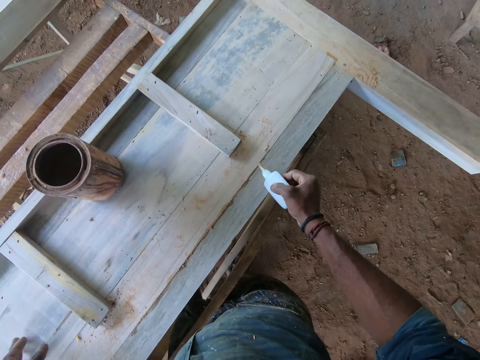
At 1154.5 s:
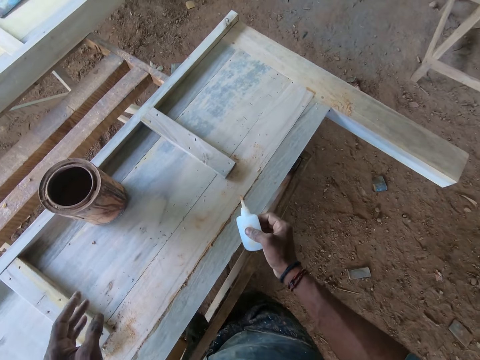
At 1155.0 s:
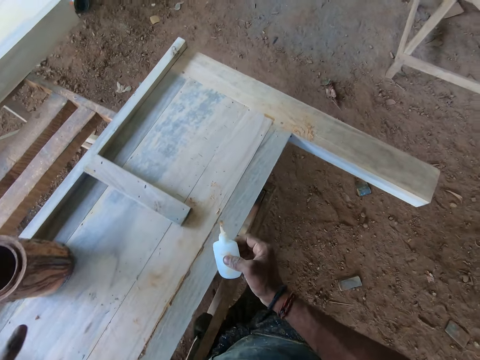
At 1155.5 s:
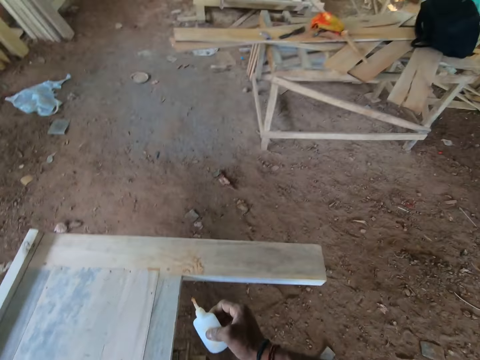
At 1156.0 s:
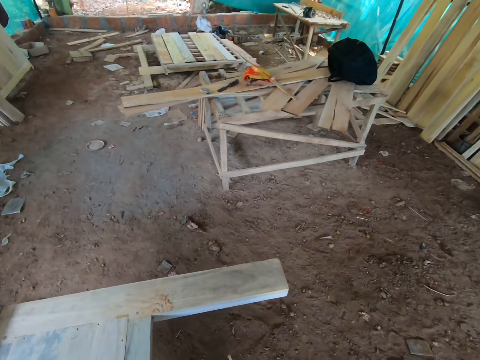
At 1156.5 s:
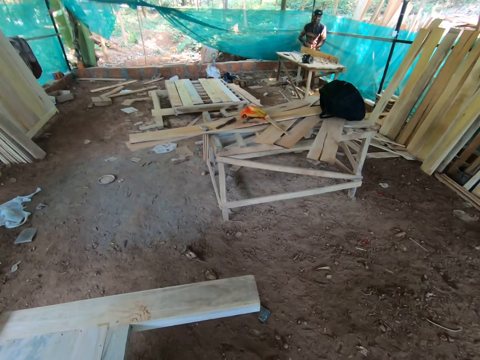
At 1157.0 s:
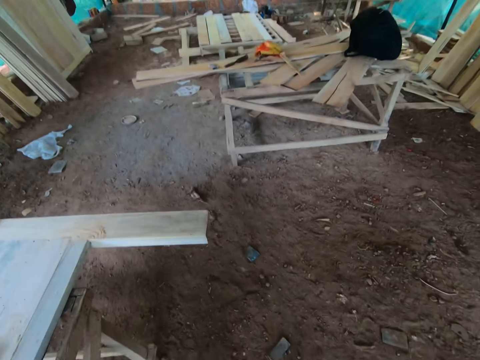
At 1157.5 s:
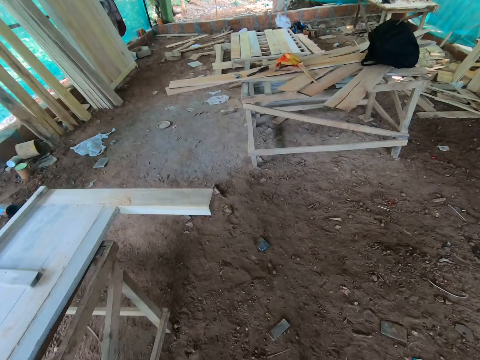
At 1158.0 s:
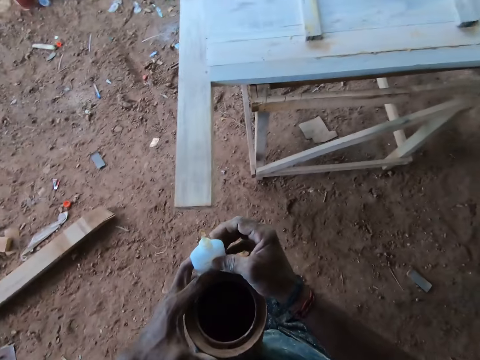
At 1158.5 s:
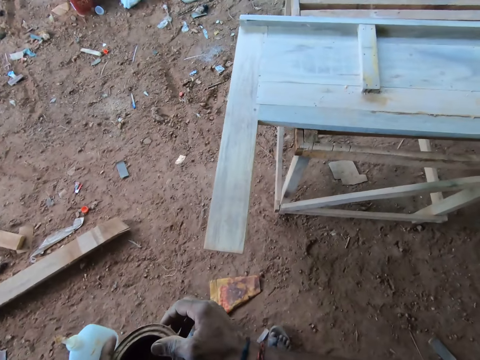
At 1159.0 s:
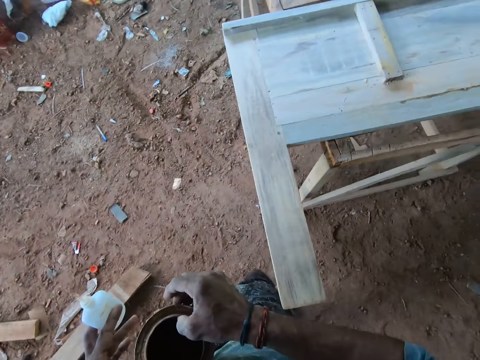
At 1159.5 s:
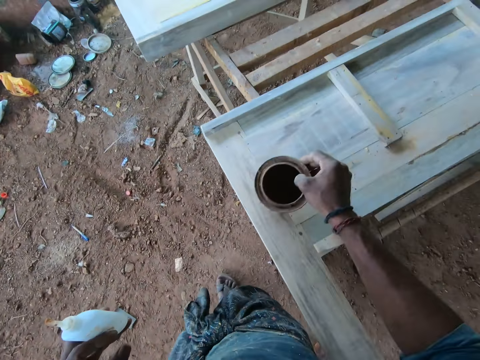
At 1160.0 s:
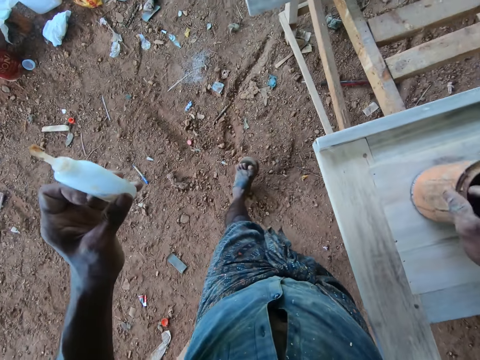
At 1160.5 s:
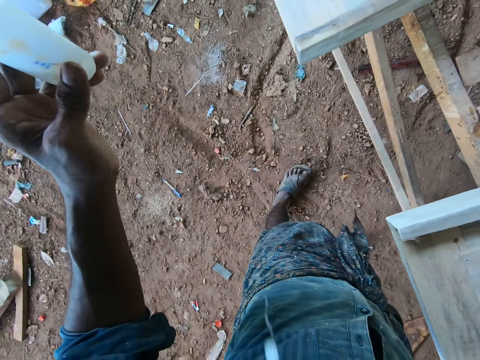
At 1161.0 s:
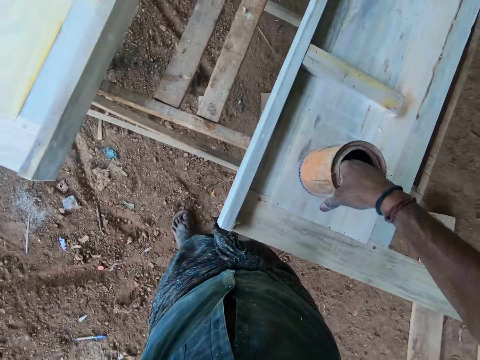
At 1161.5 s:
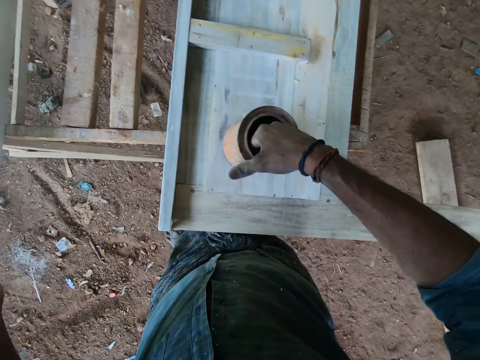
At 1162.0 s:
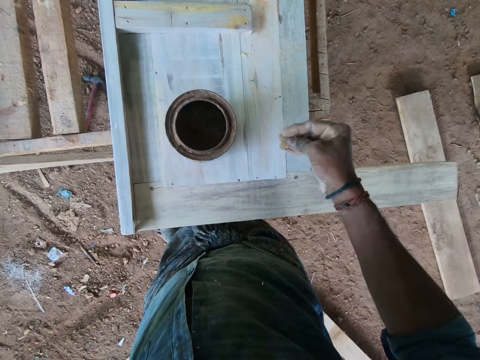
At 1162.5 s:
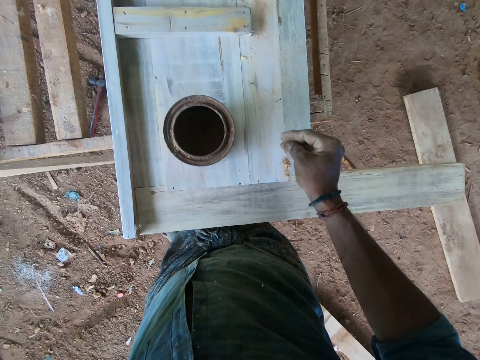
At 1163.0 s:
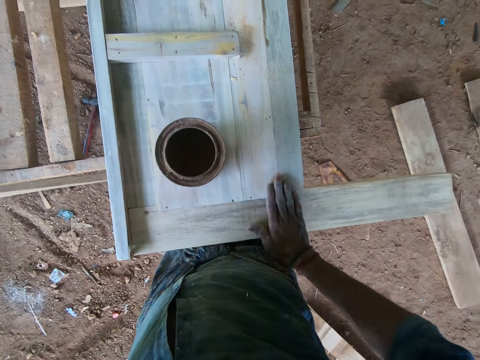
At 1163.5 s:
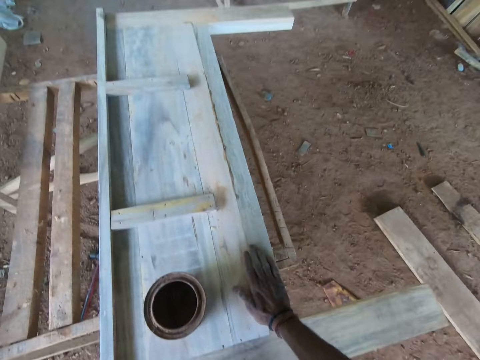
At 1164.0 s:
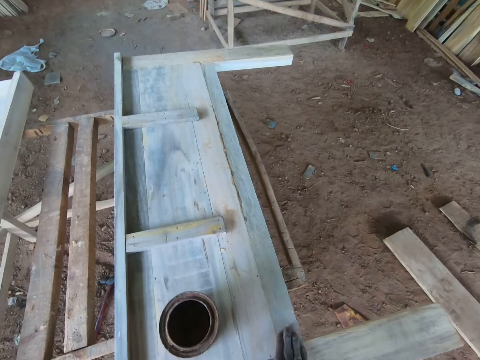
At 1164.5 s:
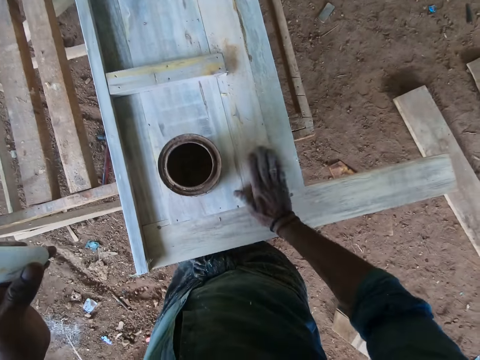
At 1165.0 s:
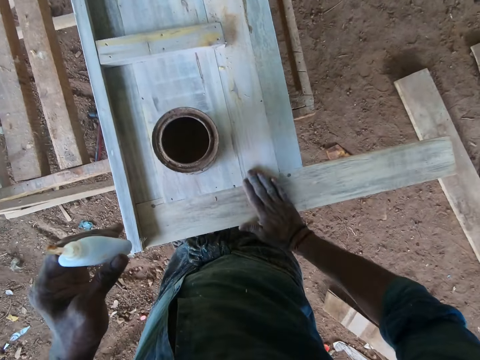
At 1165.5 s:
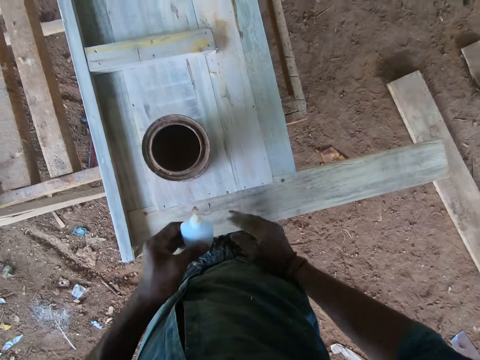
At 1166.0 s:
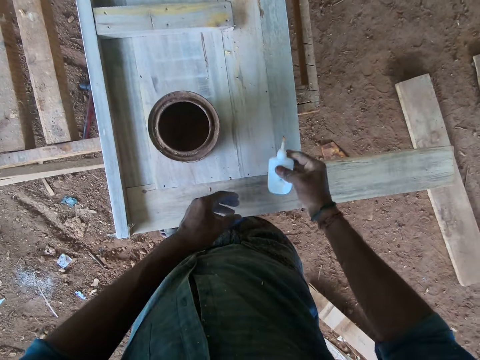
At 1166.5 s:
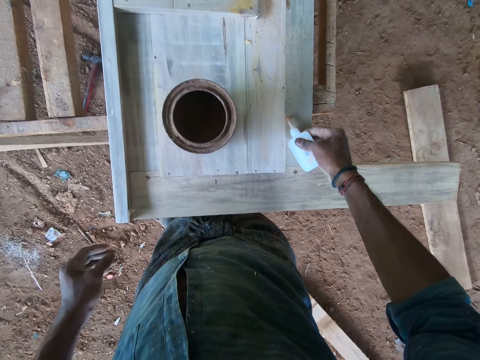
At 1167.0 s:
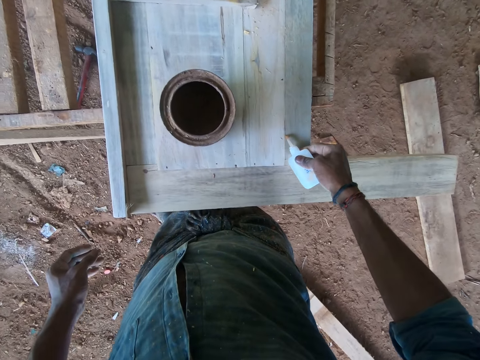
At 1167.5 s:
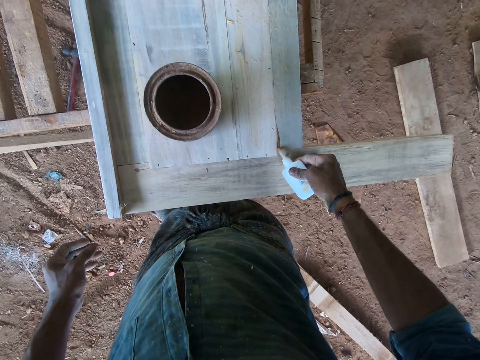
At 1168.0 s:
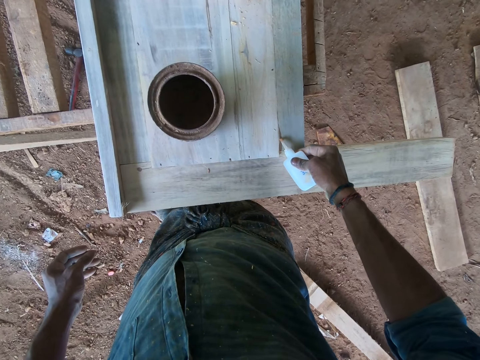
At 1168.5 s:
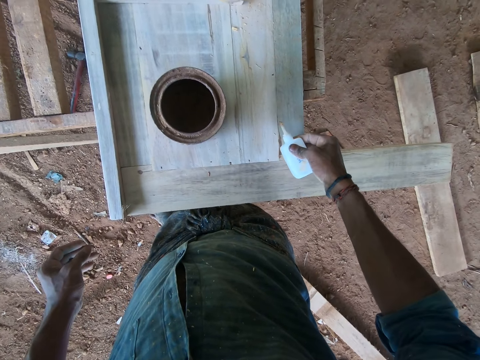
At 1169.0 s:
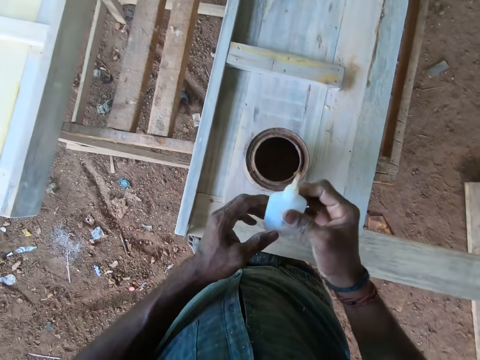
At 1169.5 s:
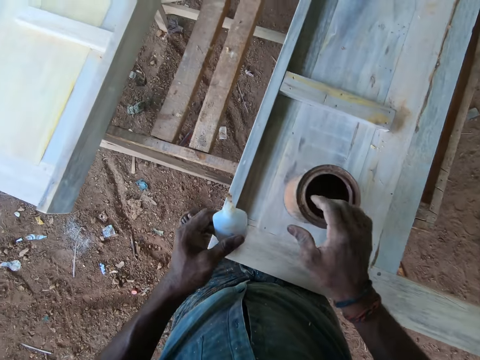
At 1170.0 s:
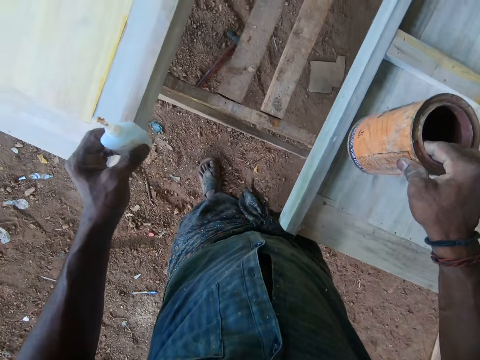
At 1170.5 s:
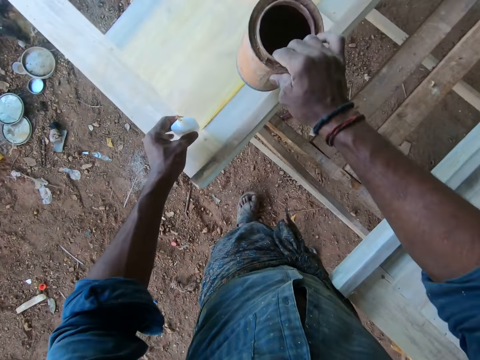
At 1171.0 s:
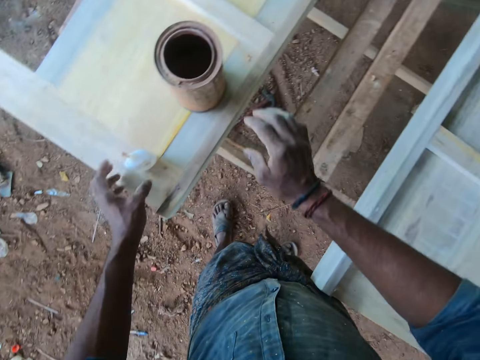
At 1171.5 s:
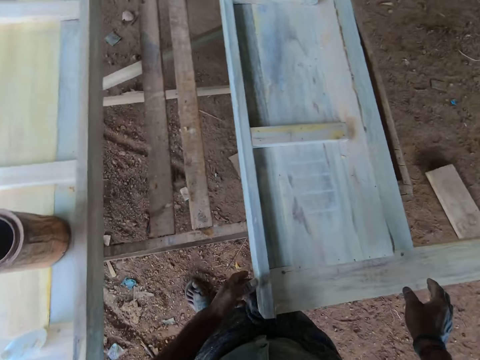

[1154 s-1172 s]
The camera wearer picks up the container on the wood on the workbench with his left hand. He looks around. A man scrapes the wood on the workbench with a saw in his hands. The camera wearer walks around. He holds the wood glue and the container with both hands. He holds the wood glue in his left hand and holds the container in his right hand. He drops the container in his right hand on the wood on the workbench. He spits. He picks sawdust from the container on the workbench with his right hand. He applies the sawdust with his right hand on the wood. He drops the sawdust in his right hand on the wood on the workbench. He drops sawdust in his right hand in the container on the wood on the workbench. He rubs the sawdust on the wood on the workbench with his right hand. He passes the wood glue in his left hand to his right hand. He applies glue on the joint of the woods on the workbench from the wood glue in his right hand. He passes the wood glue in his right hand to his left hand. He picks up the container on the wood on the workbench with his right hand. He drops the container in his right hand on the wood on the workbench. He drops the wood glue in his left hand on the wood on the workbench.

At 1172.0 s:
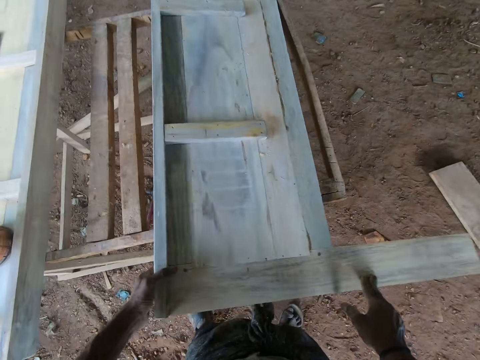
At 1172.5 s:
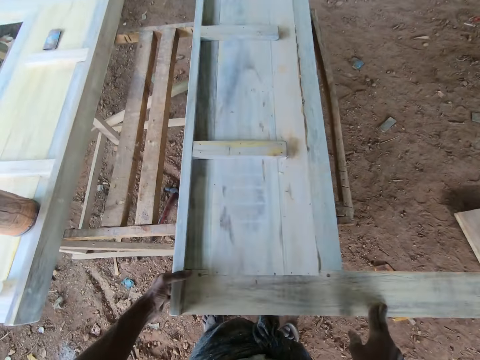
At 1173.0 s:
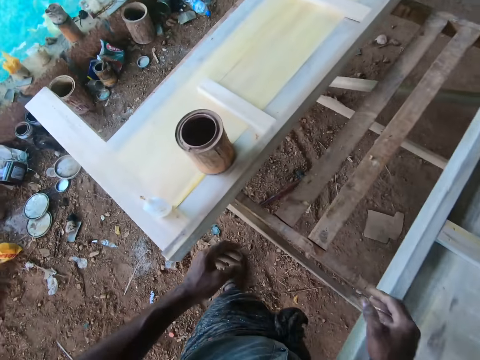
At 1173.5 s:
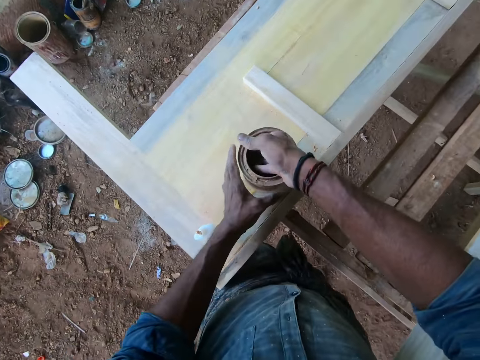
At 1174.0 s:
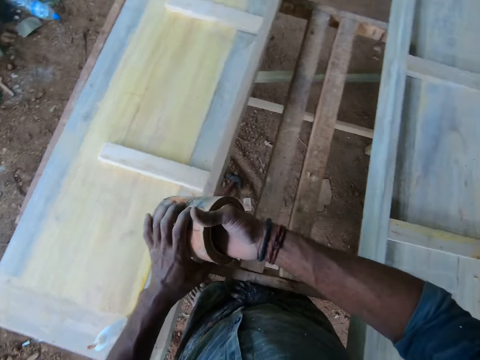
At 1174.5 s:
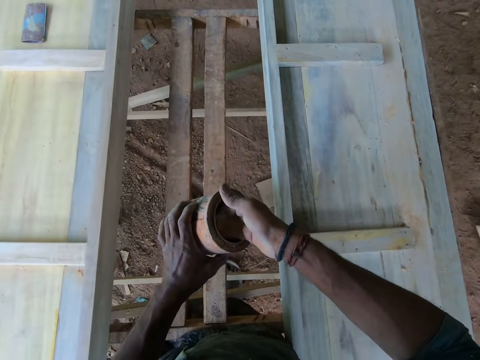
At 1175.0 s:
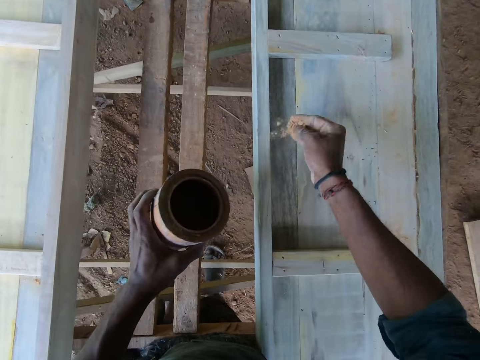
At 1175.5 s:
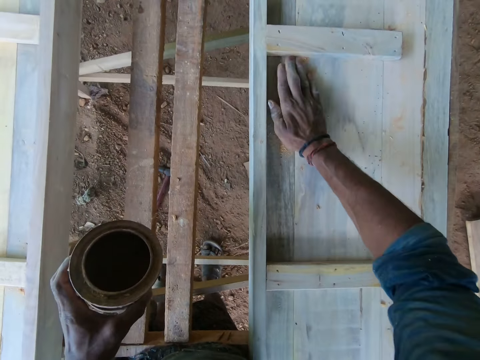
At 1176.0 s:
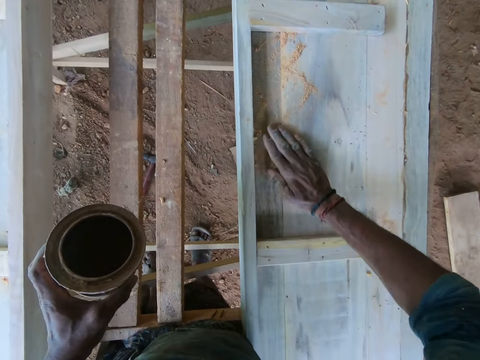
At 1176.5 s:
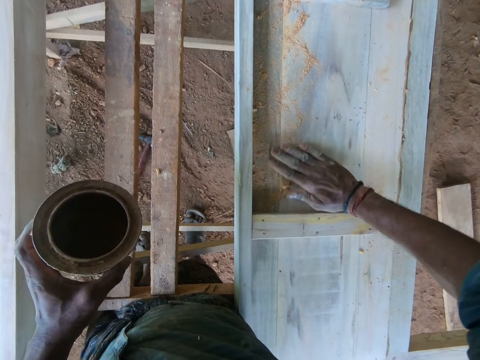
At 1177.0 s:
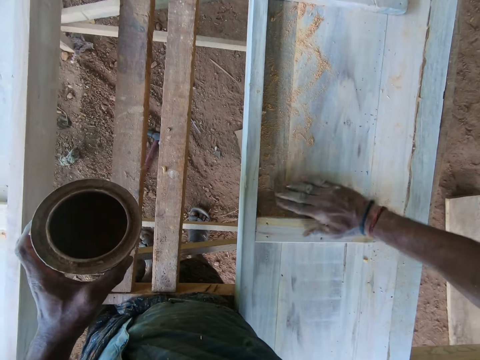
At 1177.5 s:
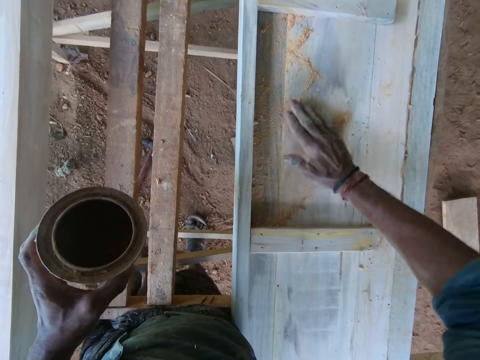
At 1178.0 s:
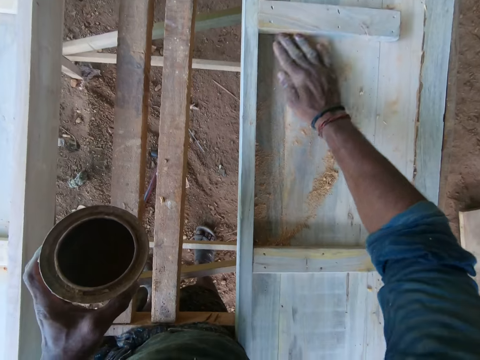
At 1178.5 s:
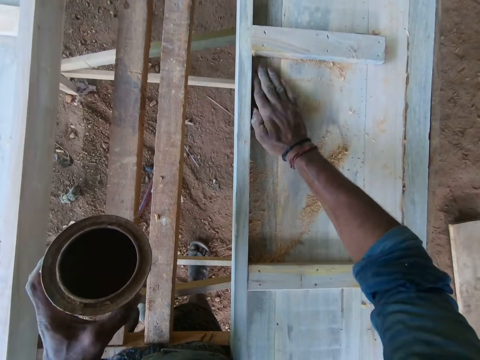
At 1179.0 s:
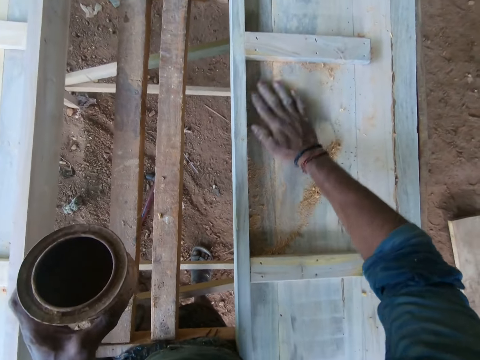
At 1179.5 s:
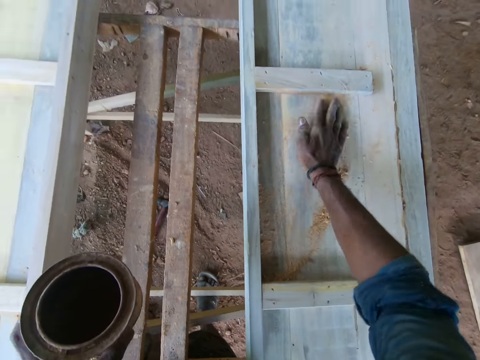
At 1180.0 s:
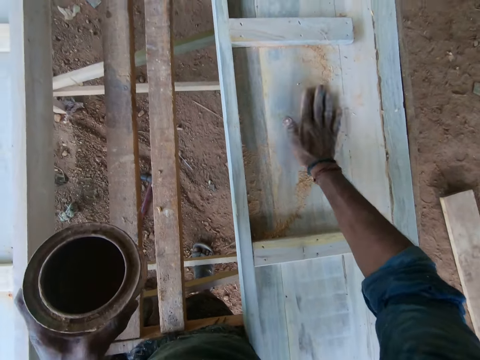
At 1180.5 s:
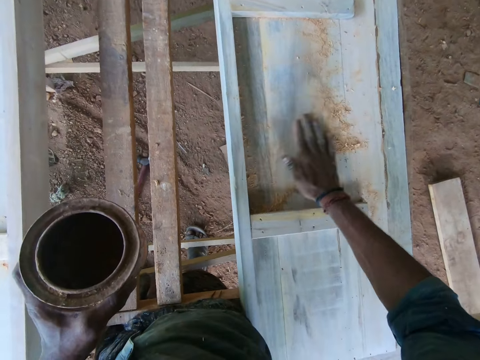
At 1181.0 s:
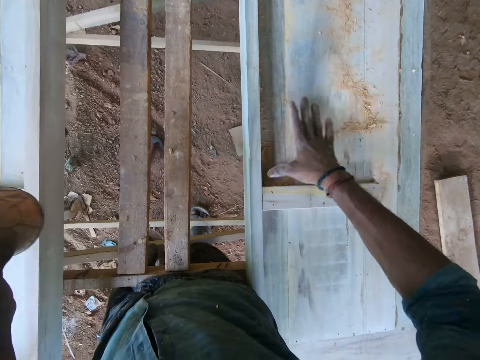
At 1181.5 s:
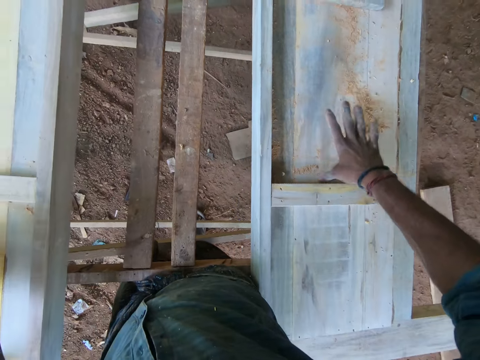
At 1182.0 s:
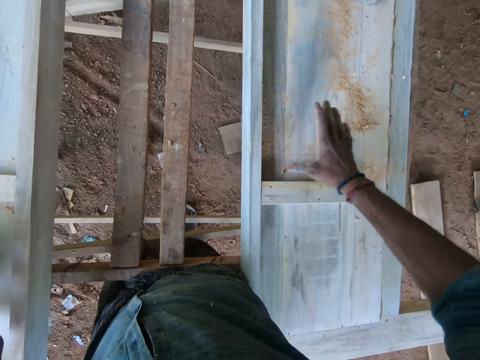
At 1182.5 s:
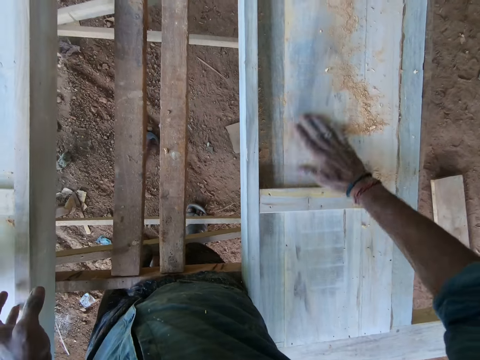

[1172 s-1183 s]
The camera wearer adjusts the wood on the workbench with both hands. He lifts the container from the wood on the workbench with both hands. He holds the container in his left hand and removes sawdust from the container with his right hand. He rubs the sawdust on the wood on the workbench with his right hand. He drops the container in his left hand on the wood on the workbench.
